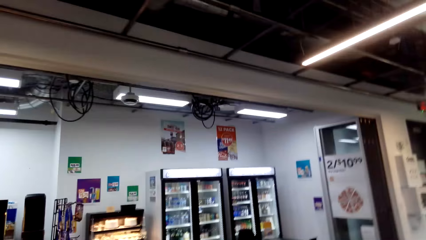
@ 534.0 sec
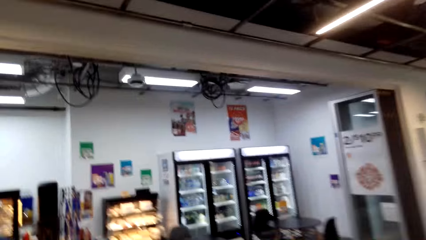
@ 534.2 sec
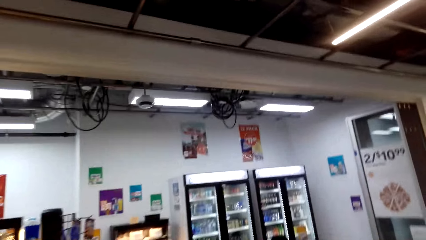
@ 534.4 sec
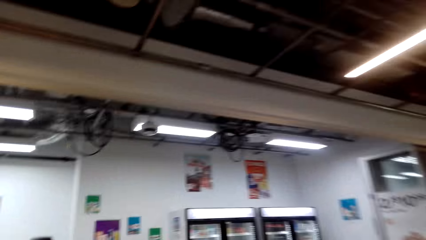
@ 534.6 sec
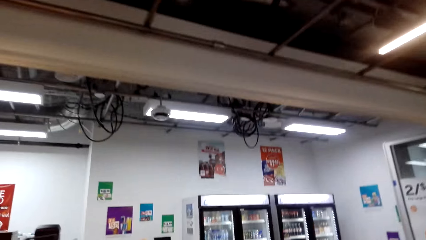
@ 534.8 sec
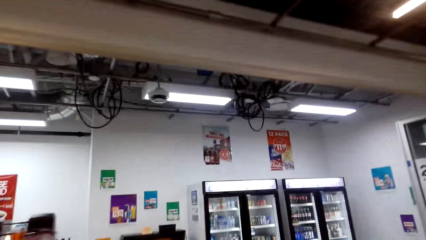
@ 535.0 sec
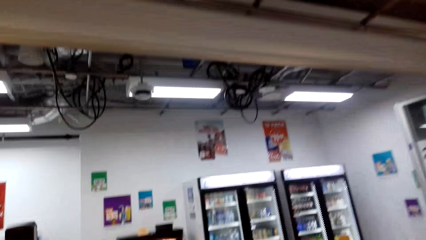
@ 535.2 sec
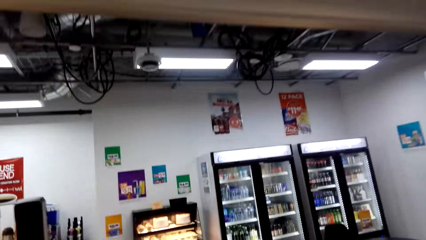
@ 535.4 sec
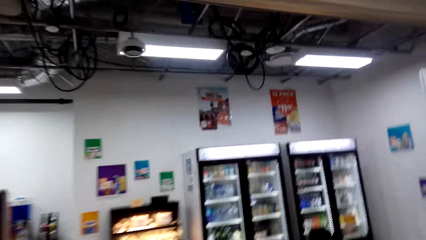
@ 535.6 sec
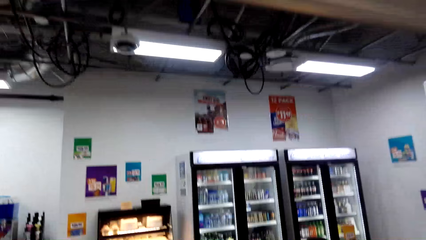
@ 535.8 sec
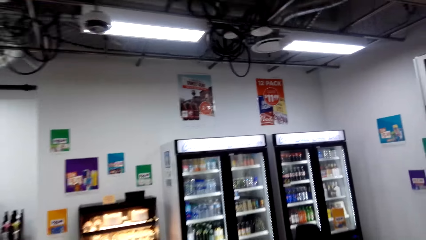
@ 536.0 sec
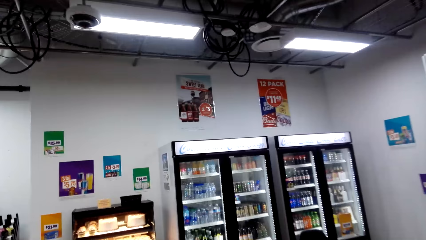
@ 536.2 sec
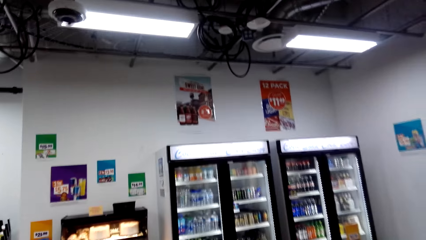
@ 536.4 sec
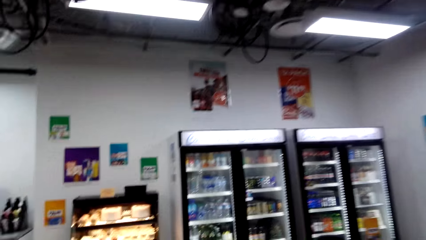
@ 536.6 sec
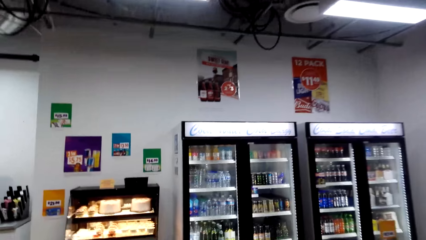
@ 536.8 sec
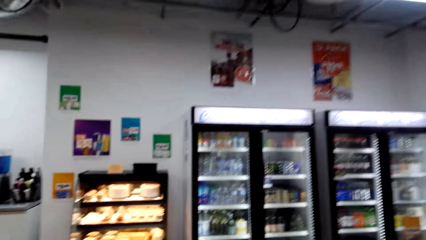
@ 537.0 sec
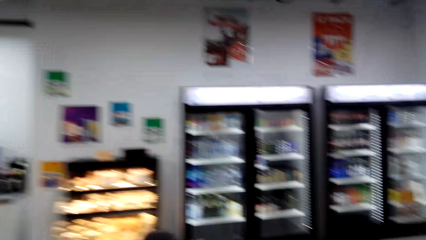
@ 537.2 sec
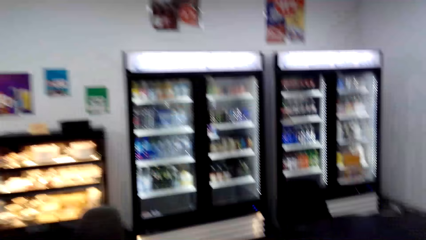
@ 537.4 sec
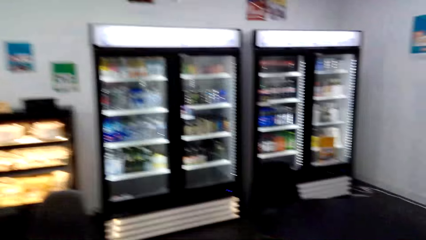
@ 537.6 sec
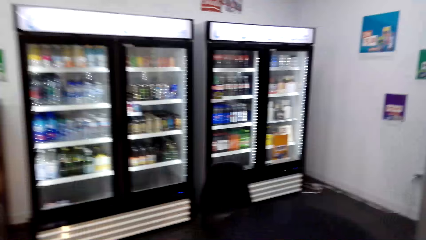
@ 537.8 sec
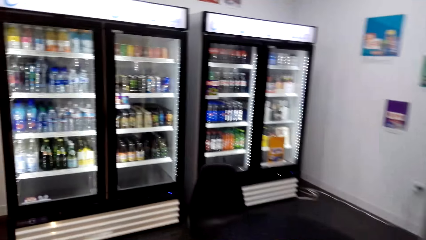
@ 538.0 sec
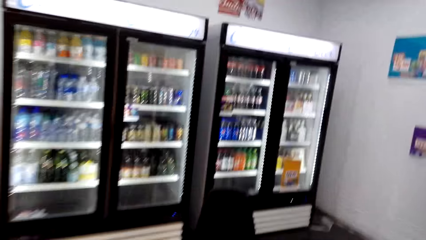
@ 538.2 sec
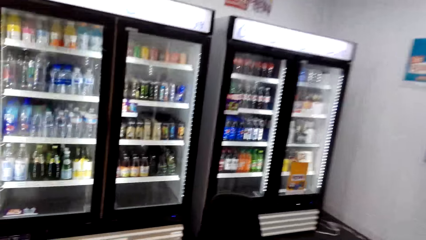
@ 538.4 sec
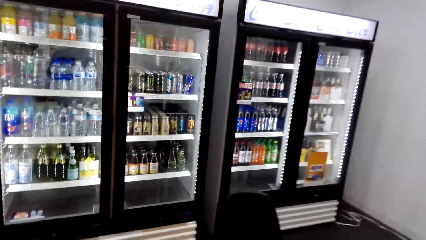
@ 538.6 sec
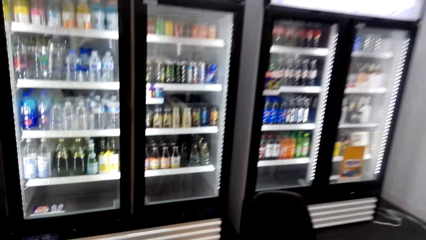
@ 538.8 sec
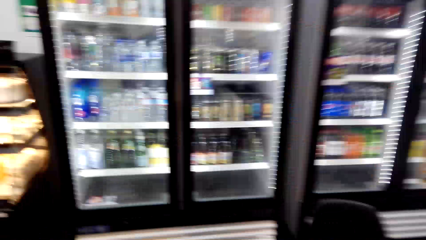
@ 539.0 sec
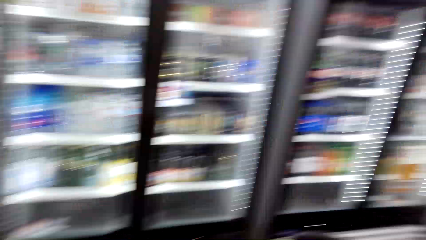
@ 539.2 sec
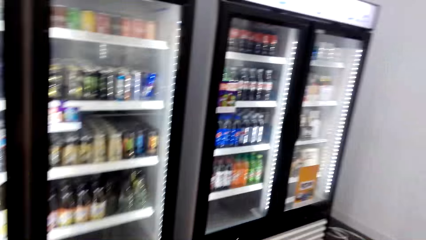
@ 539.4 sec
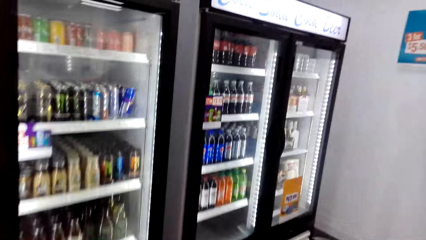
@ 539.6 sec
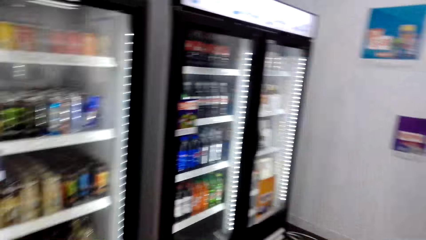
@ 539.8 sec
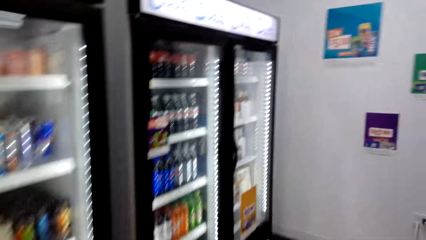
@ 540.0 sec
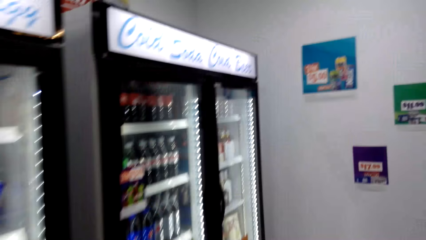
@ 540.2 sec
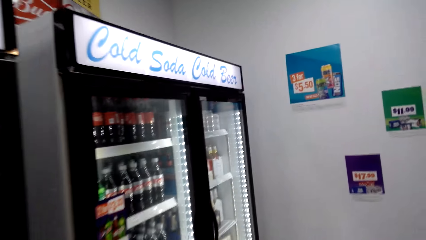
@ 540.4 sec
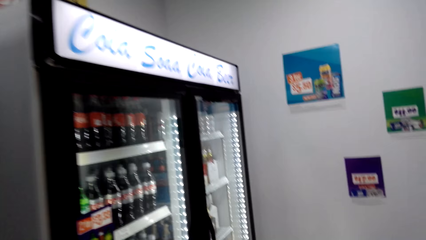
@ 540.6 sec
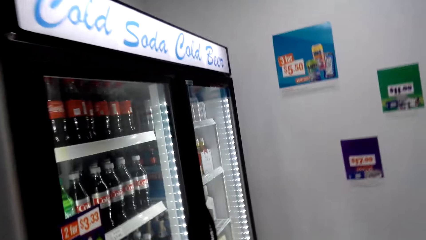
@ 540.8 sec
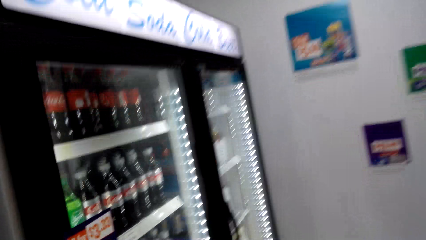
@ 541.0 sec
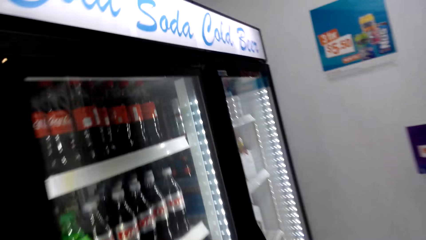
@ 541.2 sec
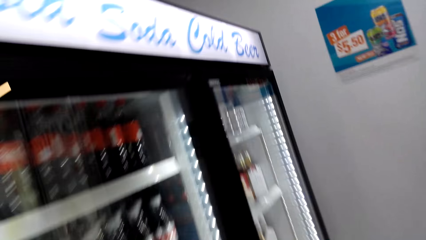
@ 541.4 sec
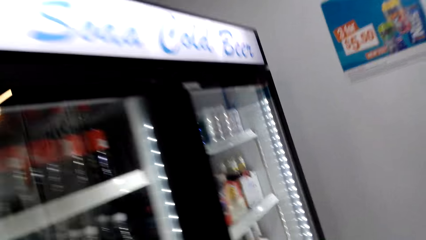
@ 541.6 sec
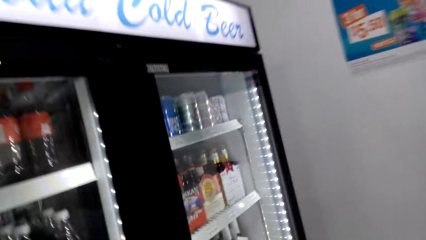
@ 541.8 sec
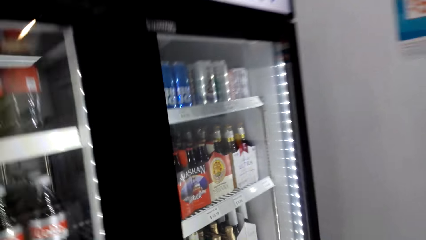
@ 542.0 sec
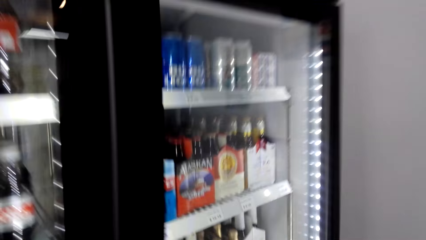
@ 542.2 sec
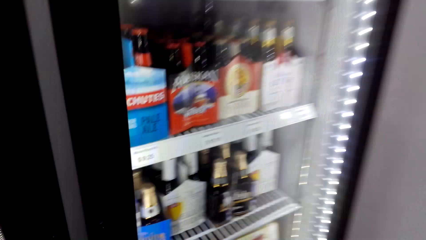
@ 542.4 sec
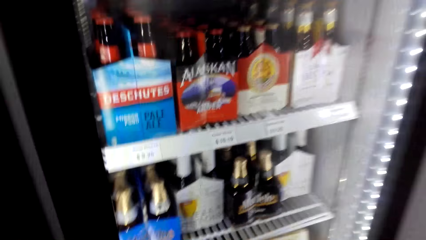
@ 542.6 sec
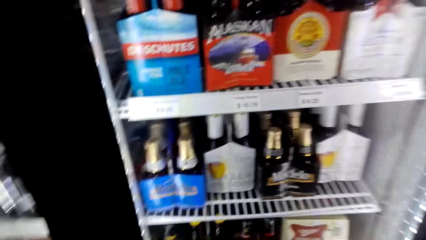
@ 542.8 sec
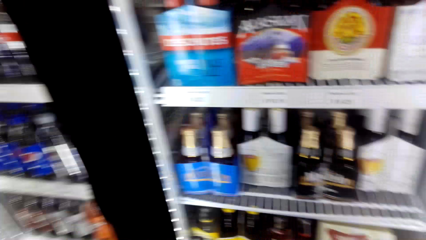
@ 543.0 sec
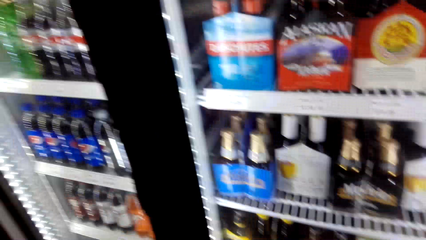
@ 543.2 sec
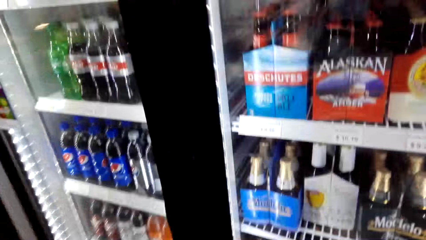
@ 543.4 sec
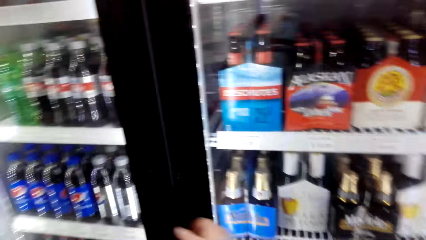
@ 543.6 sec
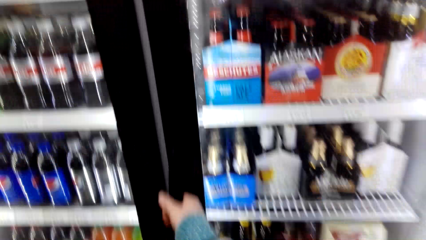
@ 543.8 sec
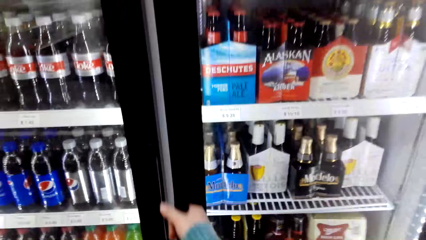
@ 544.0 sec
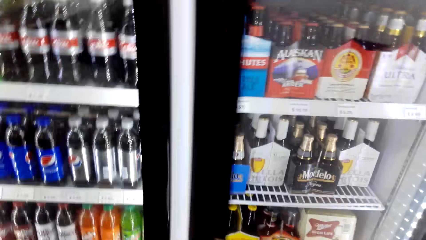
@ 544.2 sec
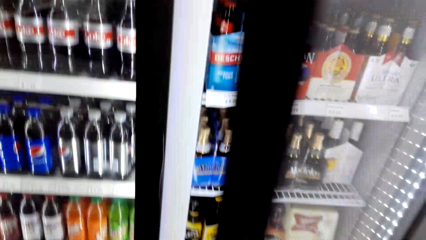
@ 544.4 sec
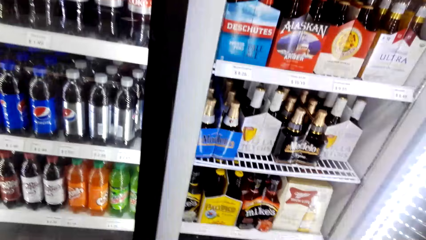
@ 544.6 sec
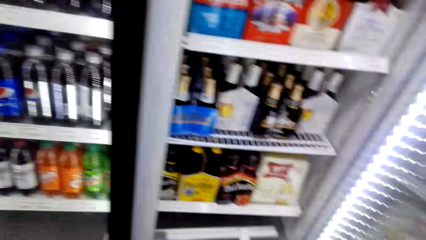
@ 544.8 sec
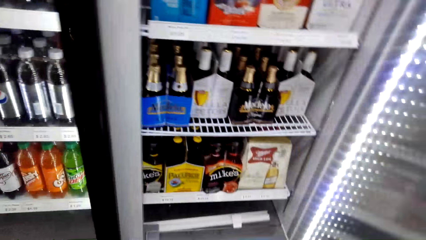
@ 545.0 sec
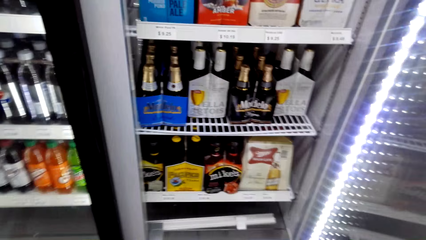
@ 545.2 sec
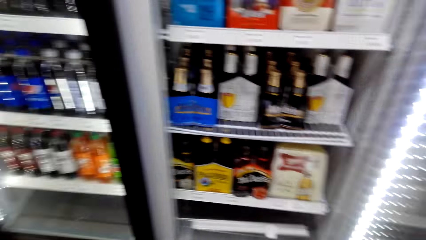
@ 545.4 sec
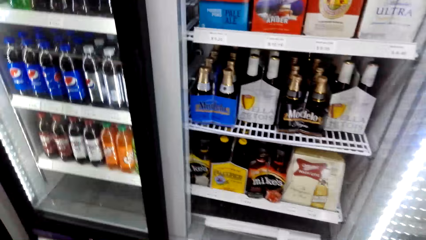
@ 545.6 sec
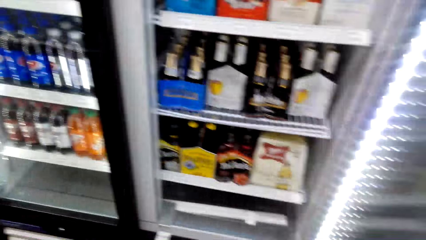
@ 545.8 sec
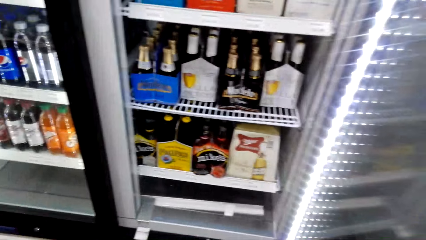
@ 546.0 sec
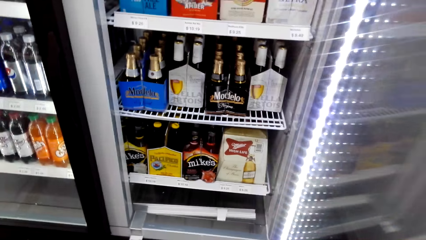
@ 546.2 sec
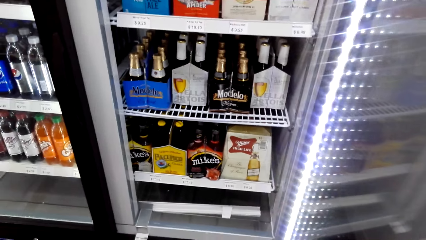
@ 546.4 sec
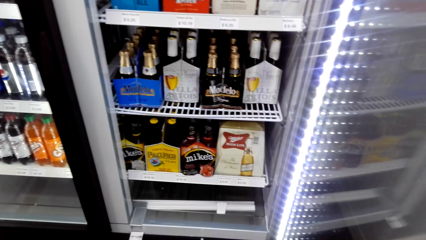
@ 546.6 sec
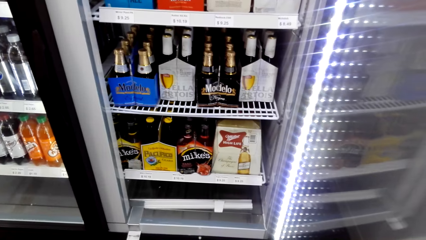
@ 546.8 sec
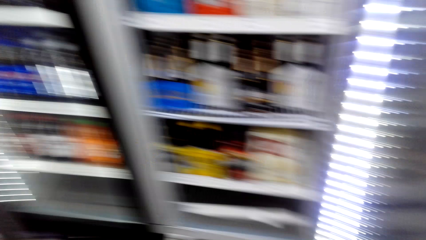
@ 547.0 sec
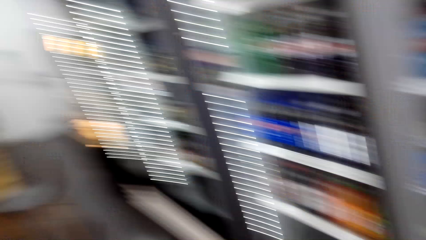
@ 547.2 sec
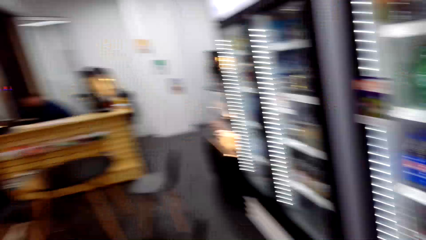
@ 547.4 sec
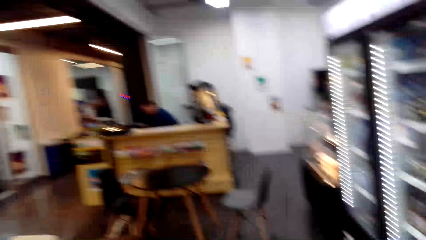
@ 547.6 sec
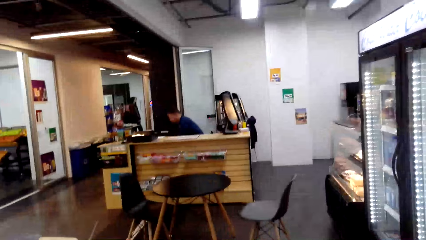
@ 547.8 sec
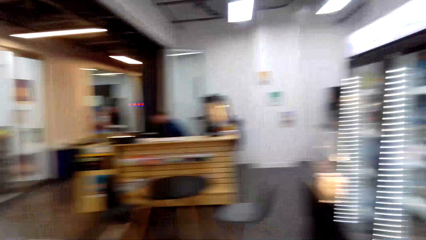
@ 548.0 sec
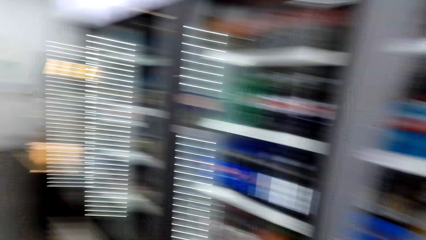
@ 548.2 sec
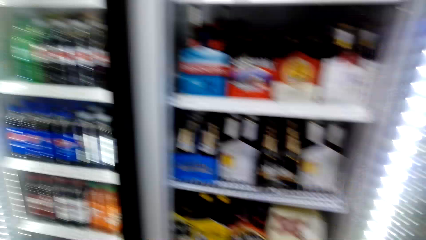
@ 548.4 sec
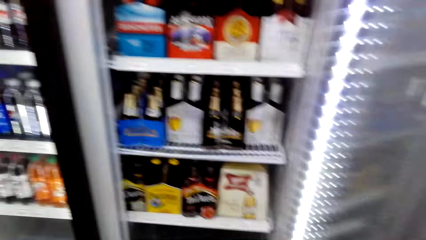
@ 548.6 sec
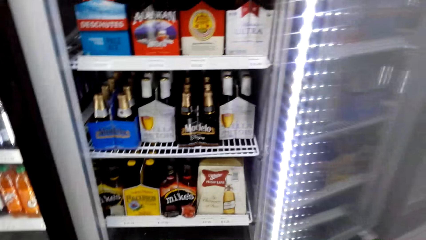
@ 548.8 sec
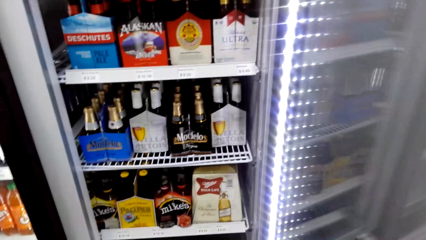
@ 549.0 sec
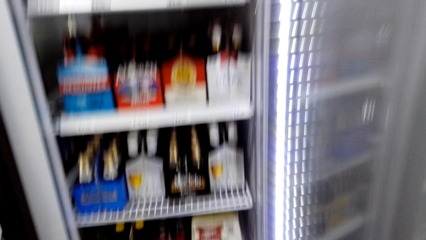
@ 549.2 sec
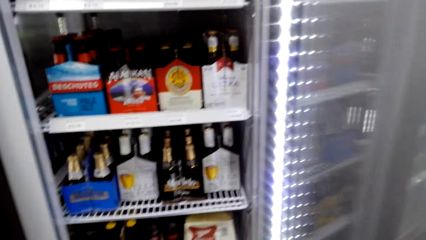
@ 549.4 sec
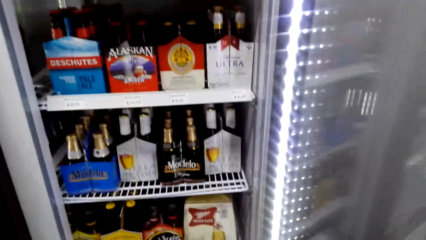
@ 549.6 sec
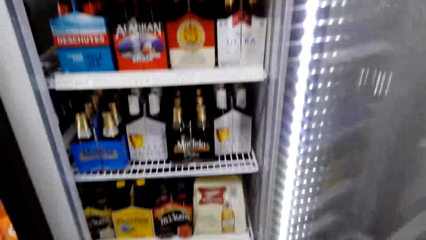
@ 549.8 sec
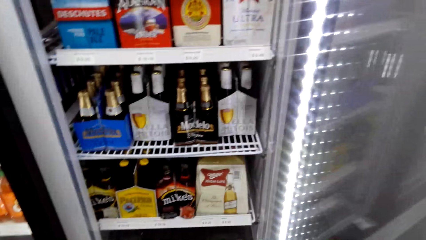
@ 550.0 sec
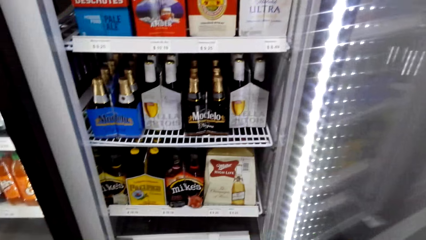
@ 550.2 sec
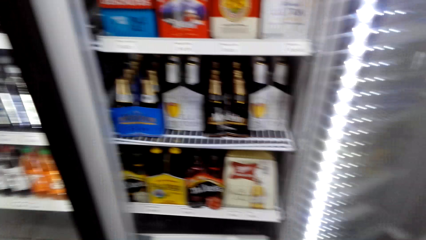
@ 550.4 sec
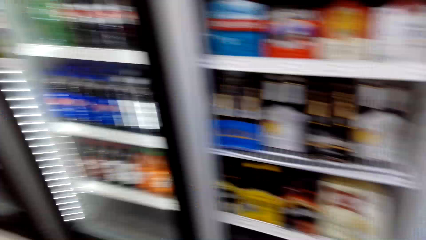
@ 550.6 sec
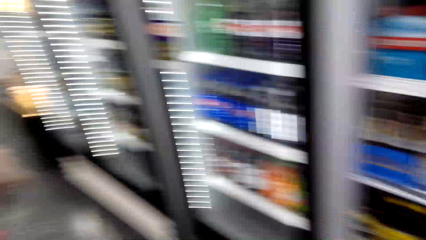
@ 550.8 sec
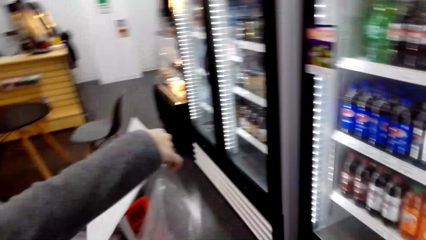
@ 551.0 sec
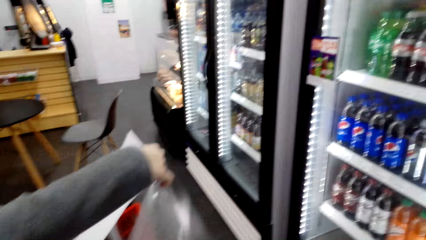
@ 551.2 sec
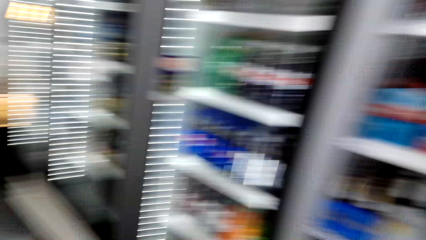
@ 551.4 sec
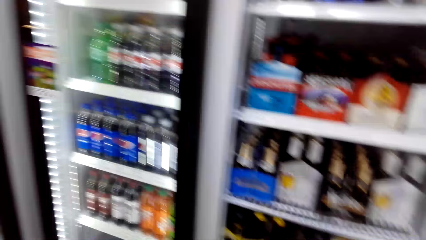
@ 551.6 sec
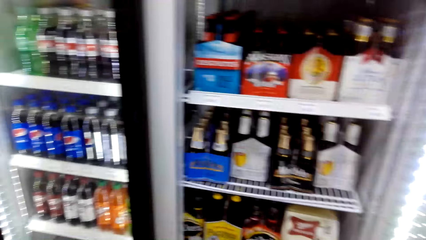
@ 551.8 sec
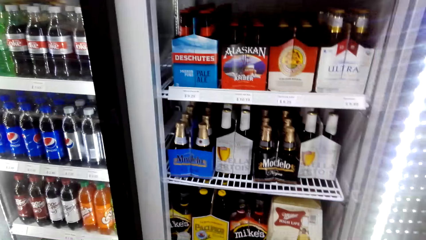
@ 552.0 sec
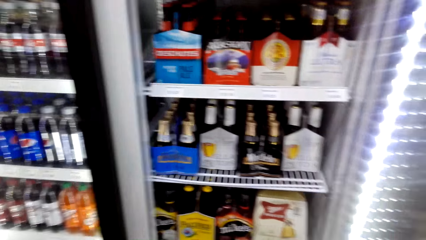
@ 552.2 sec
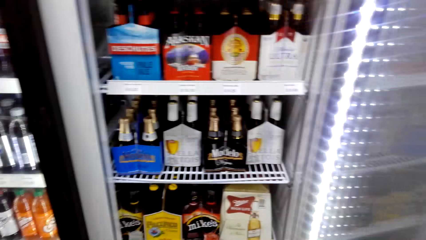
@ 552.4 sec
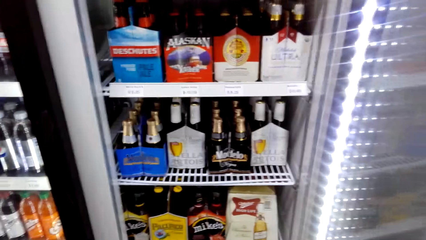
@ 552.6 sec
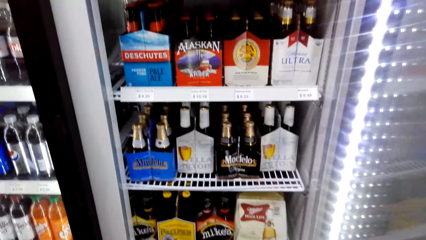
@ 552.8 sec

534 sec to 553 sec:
The camera wearer walked towards a fridge. They open the fridge. They look around. A woman points at drinks in the fridge.
